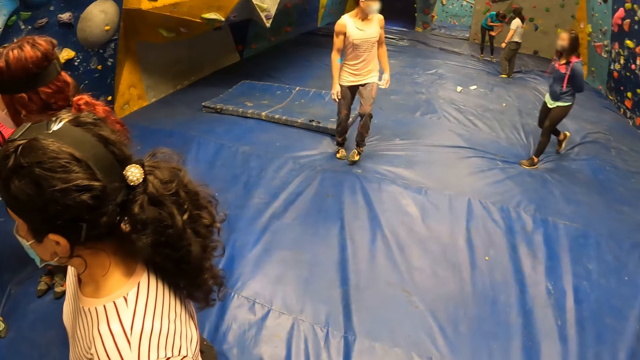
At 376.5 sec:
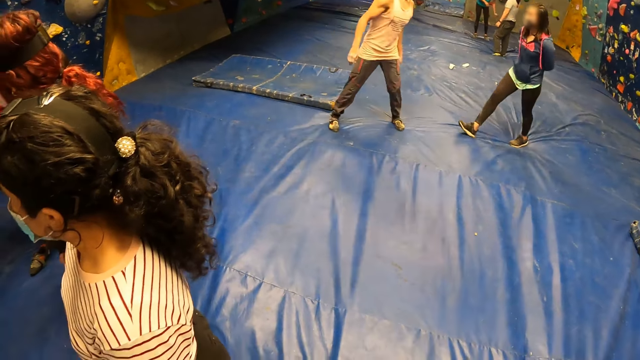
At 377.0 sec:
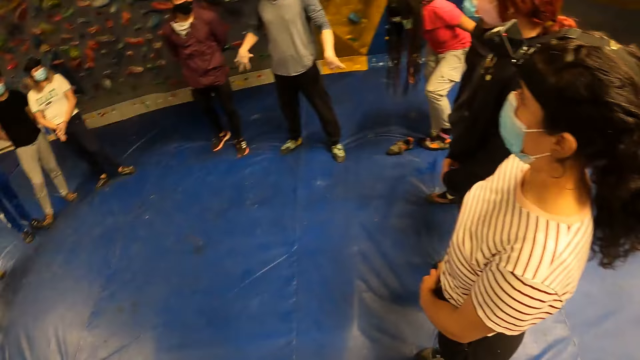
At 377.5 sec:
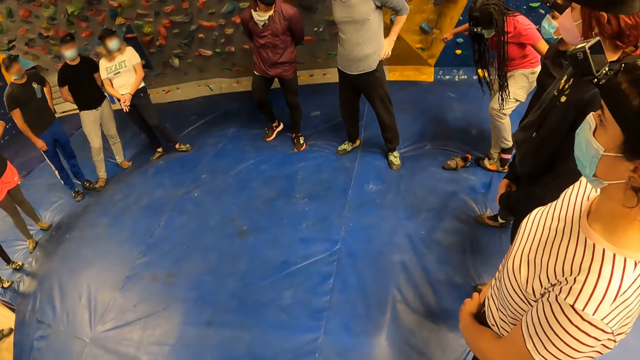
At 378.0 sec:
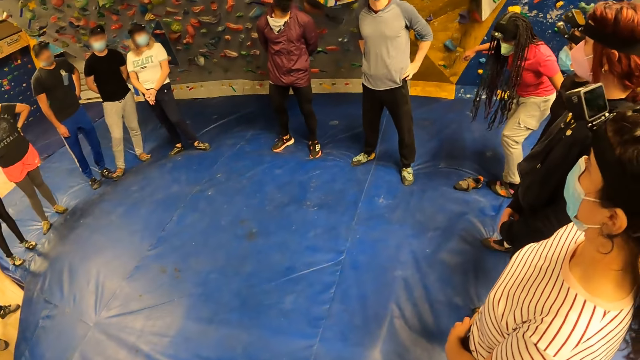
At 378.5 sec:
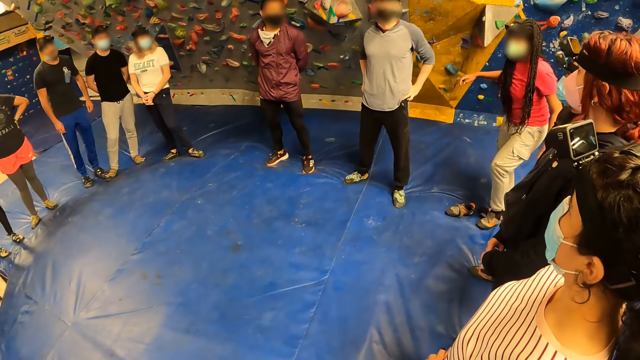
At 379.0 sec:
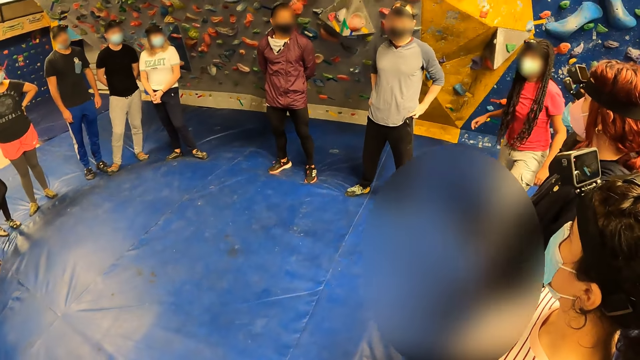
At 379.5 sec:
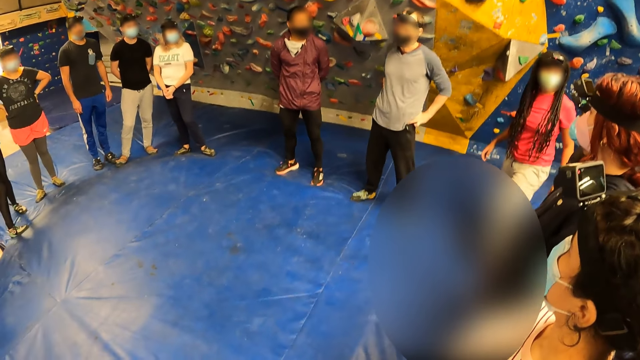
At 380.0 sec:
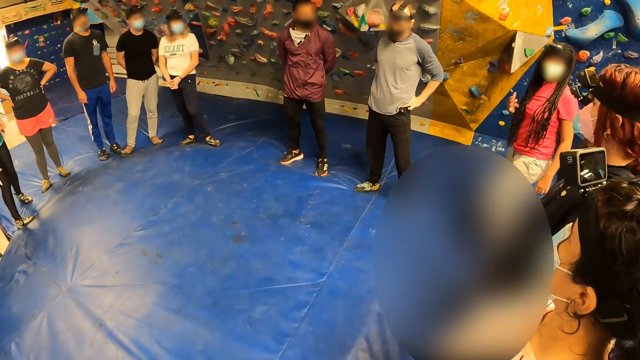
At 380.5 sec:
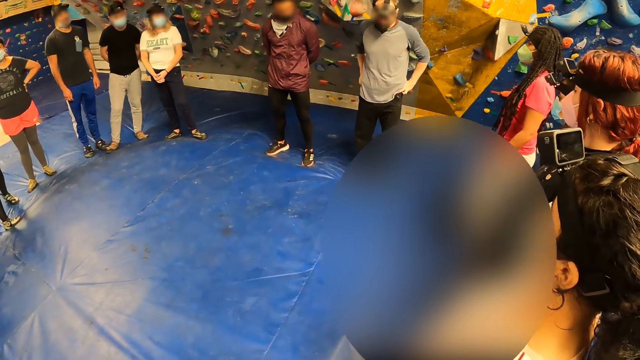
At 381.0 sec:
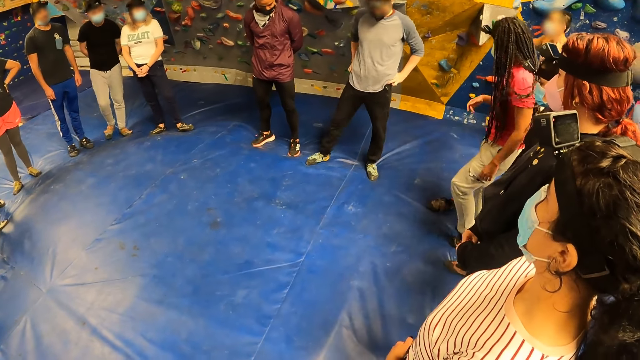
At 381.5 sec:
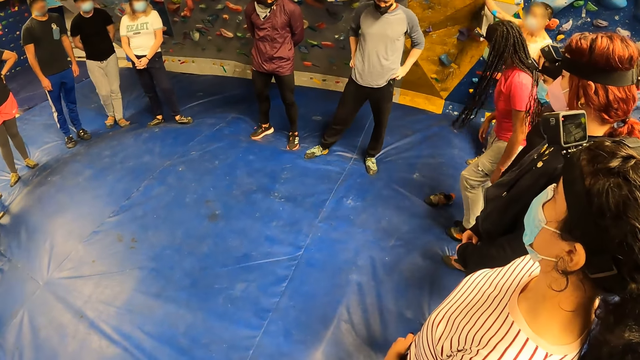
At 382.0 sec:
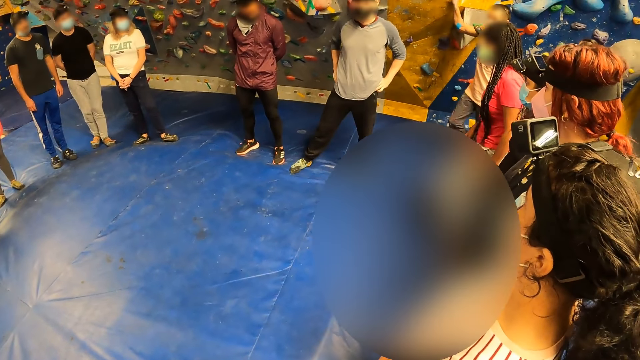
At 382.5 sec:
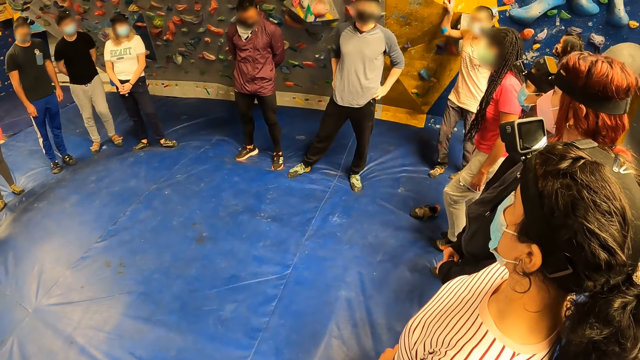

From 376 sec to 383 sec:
A man interacts with the camera wearer and everyone.

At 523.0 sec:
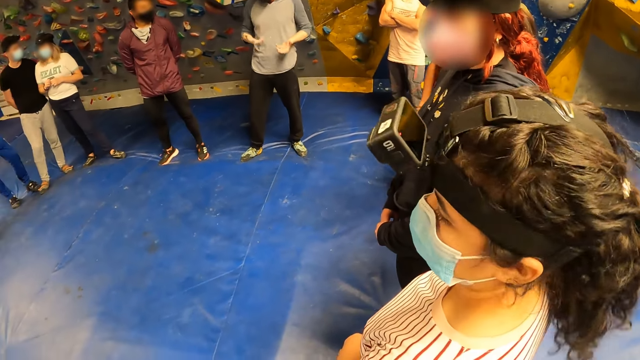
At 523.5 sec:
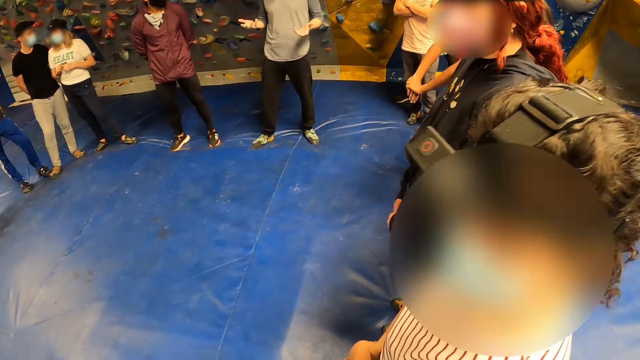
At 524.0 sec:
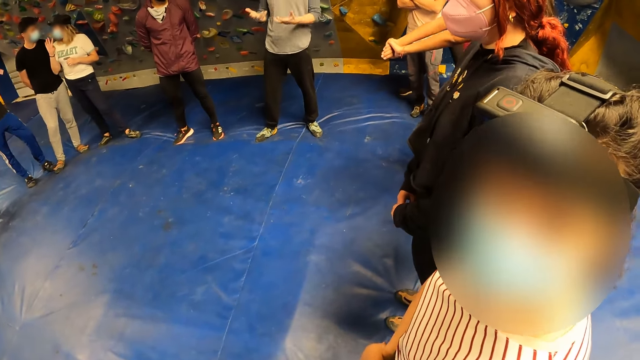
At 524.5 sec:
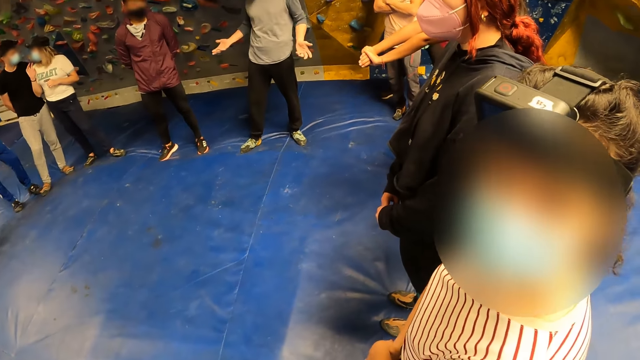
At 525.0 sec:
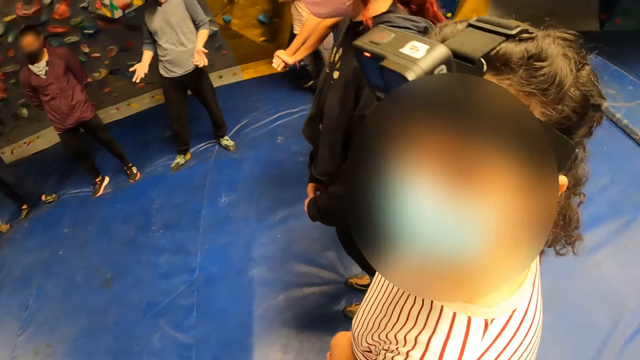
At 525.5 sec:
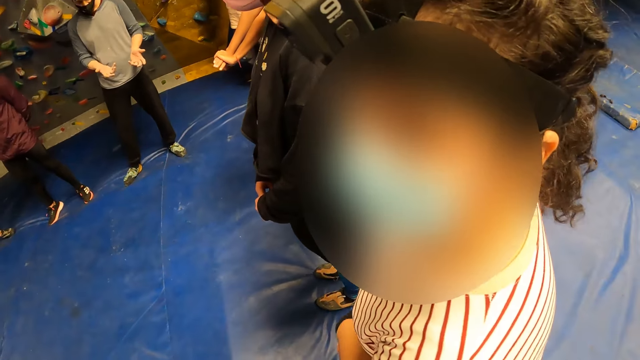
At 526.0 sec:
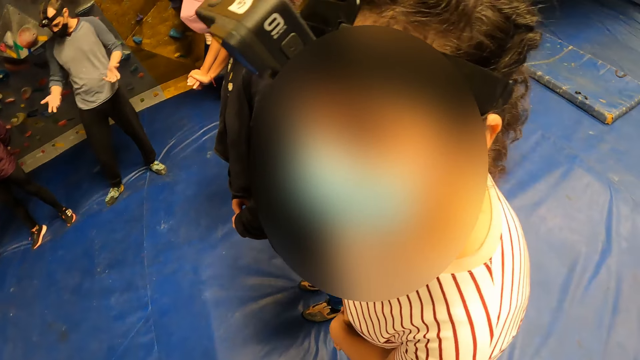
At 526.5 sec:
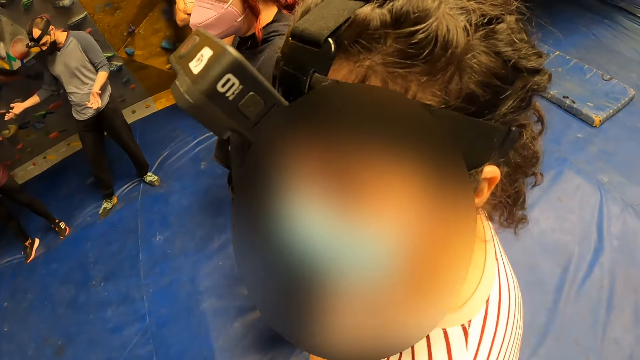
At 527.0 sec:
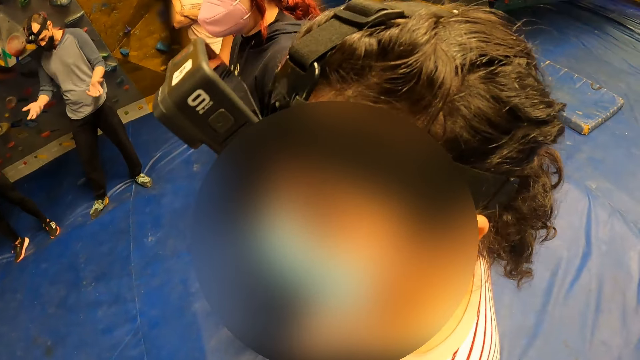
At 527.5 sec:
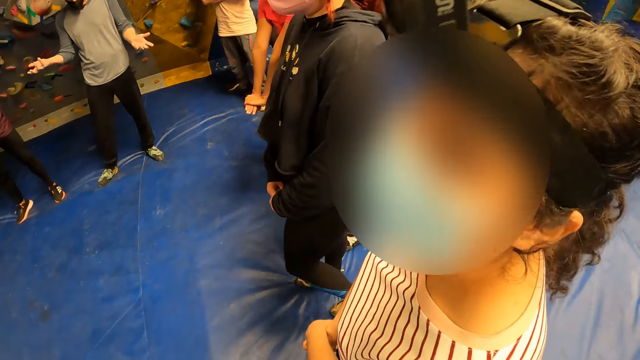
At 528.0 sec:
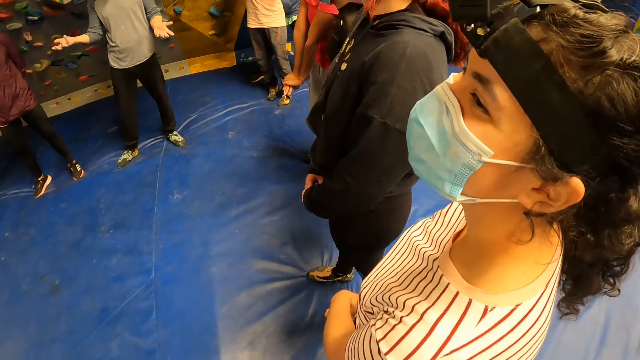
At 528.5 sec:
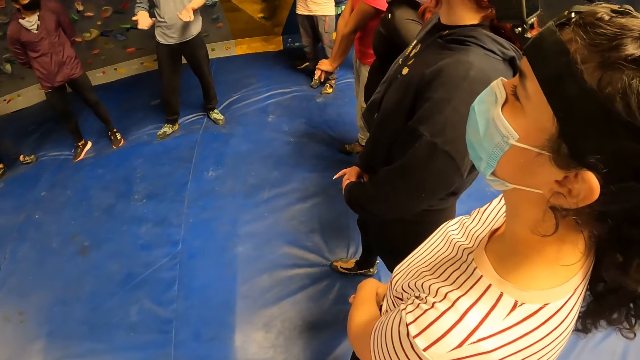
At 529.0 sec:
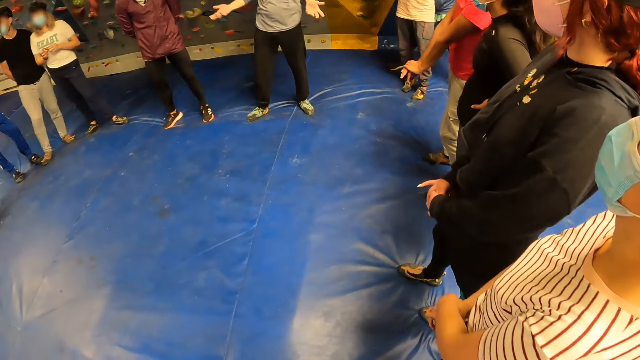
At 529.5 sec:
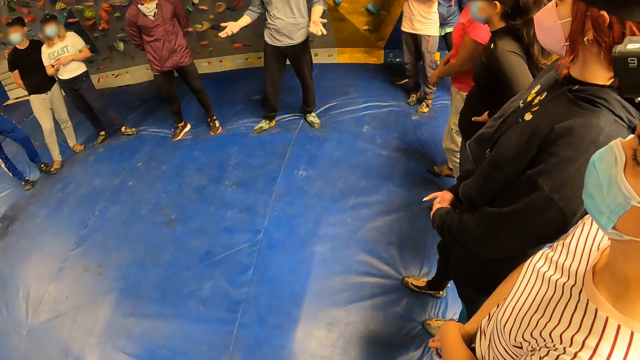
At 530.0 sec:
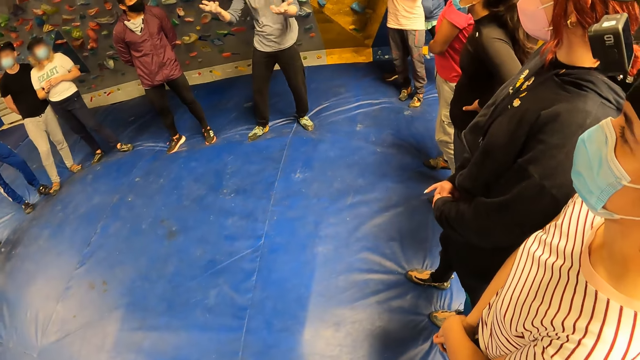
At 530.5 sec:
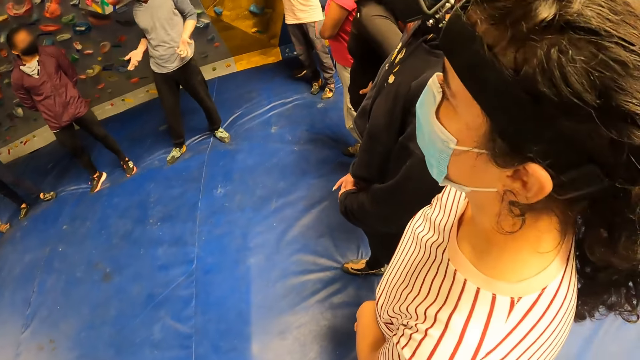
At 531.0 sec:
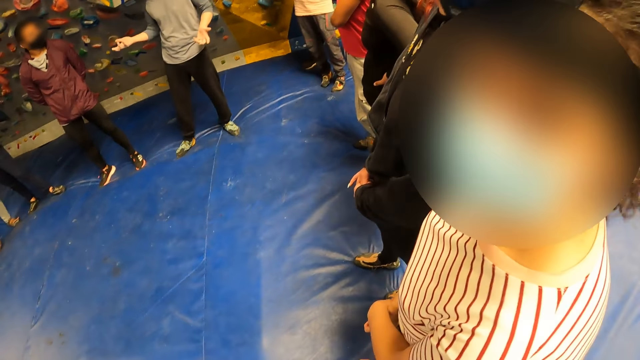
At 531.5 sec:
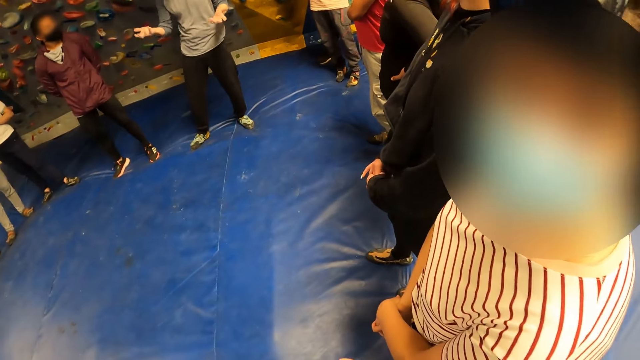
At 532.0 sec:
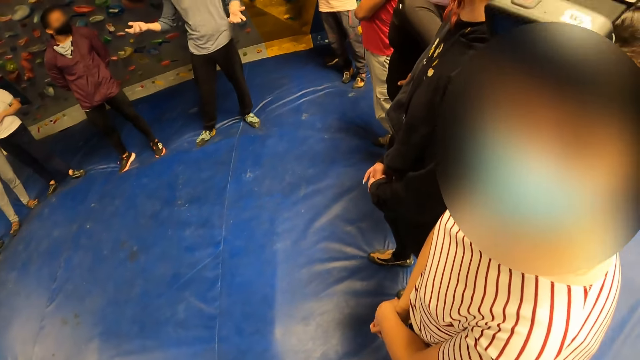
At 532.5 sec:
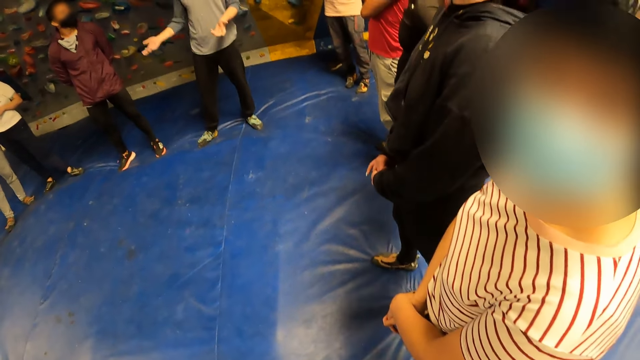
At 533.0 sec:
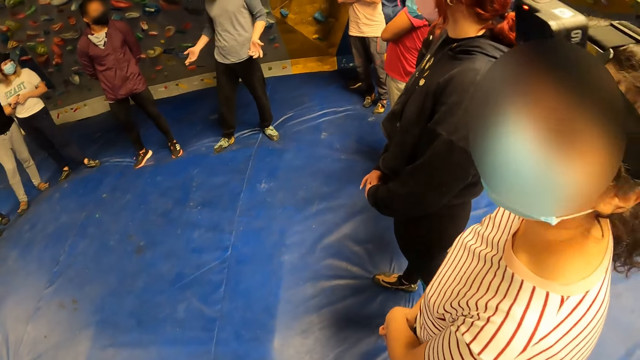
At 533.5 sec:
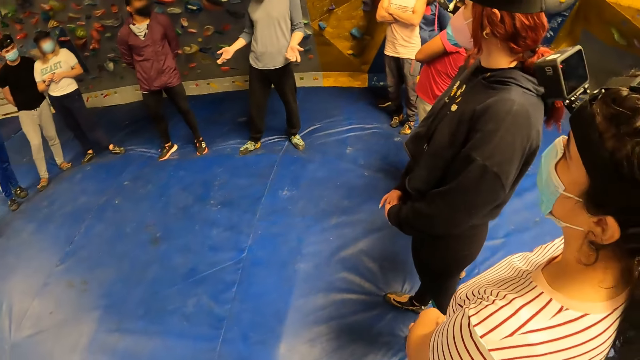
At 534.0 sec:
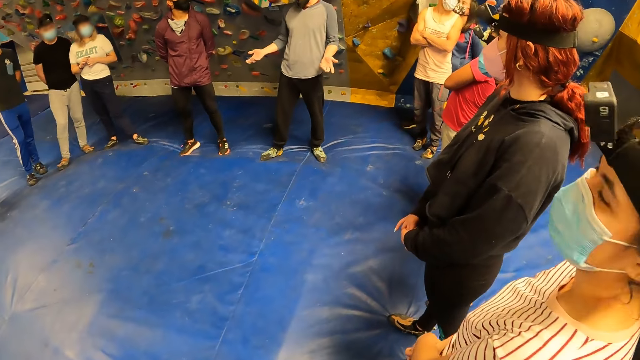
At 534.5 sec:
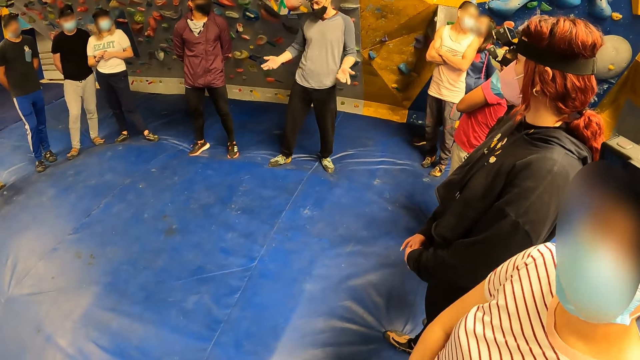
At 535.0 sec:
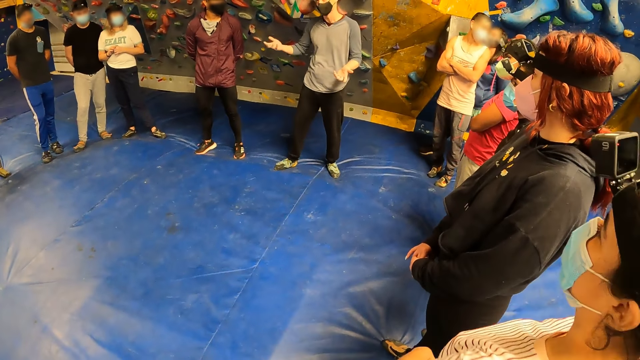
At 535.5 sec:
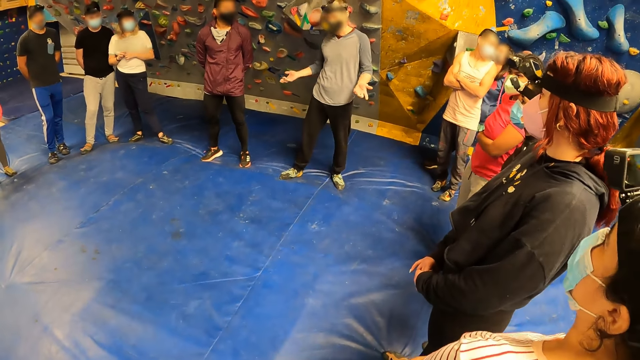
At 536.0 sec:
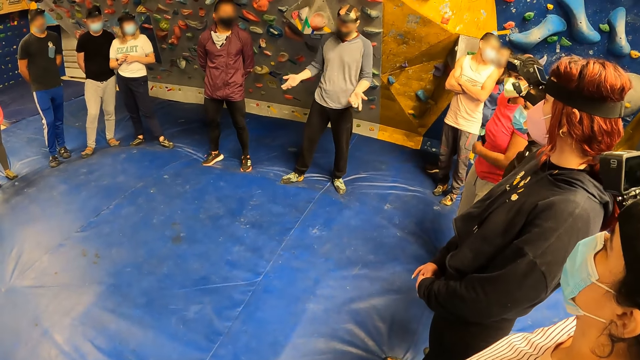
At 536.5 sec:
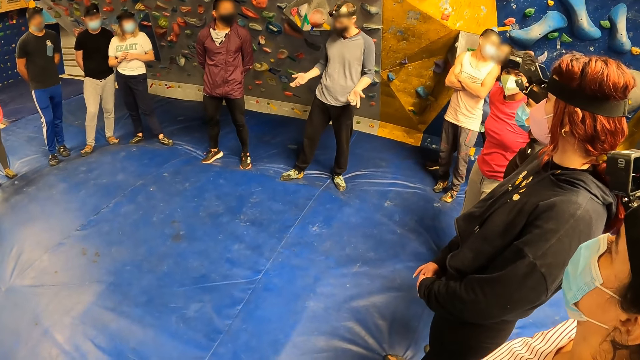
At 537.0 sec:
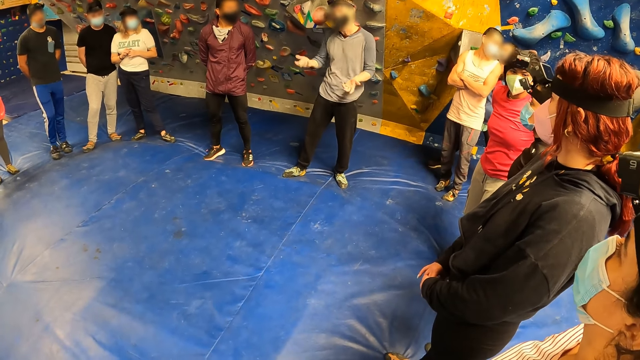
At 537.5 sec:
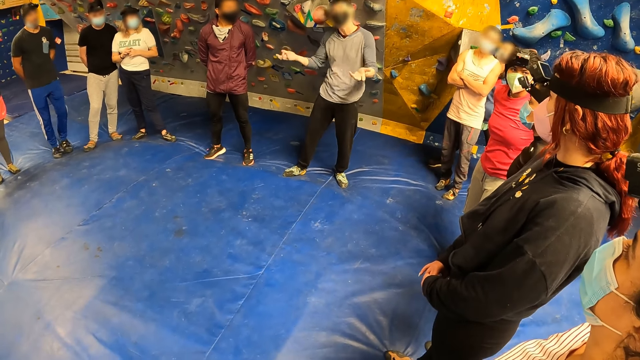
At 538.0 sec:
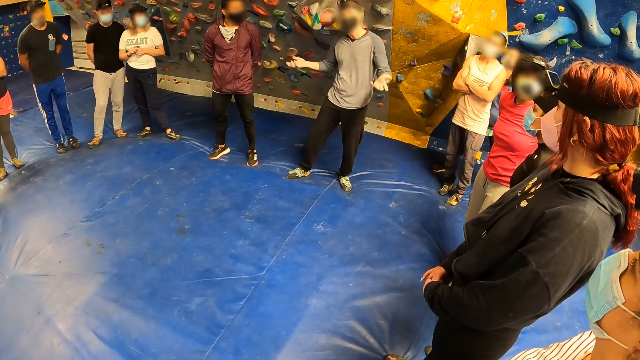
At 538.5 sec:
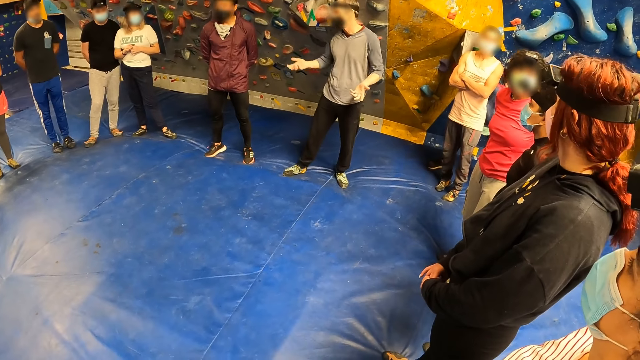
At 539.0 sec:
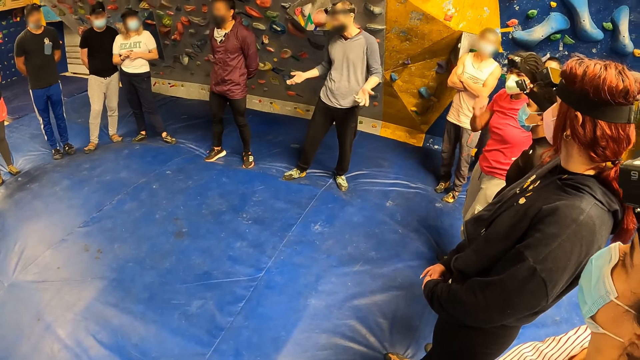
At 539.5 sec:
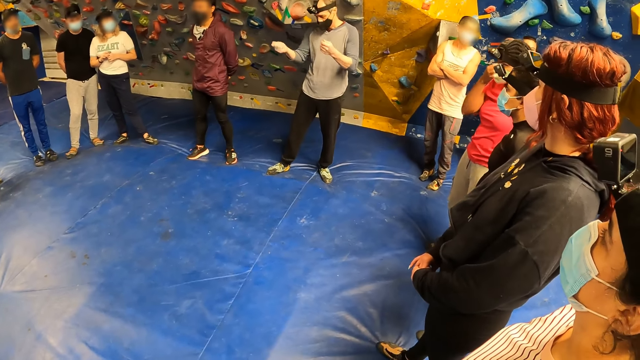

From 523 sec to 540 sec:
The camera wearer looks at the lady. A man interacts with the camera wearer and everyone. The lady interacts with the camera wearer. The man interacts with the camera wearer and everyone.
